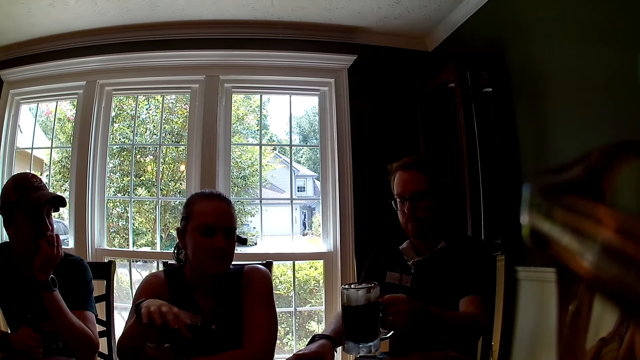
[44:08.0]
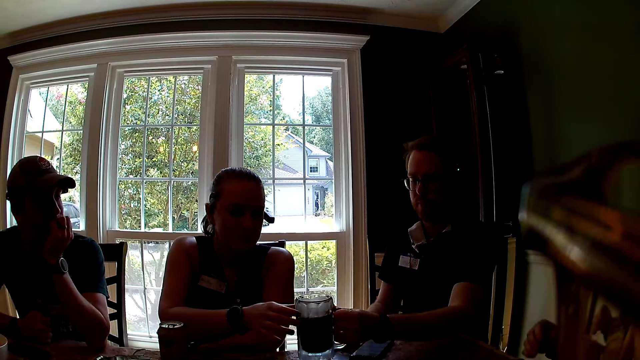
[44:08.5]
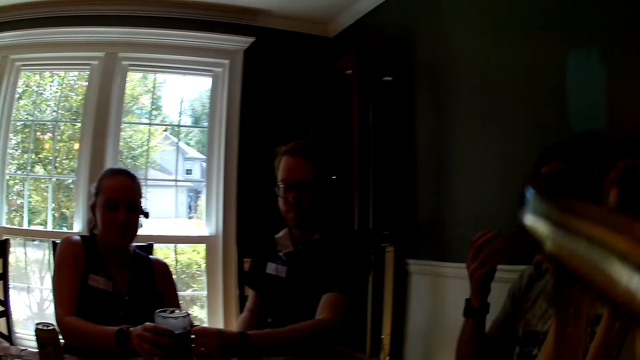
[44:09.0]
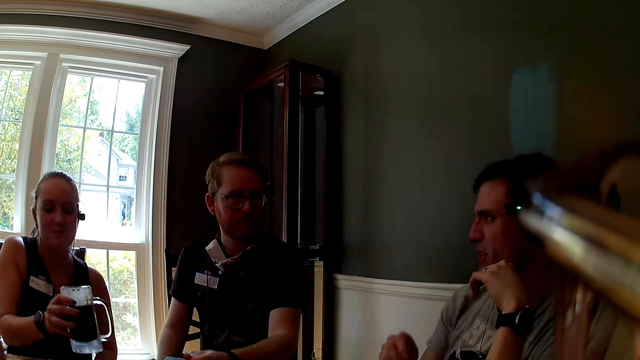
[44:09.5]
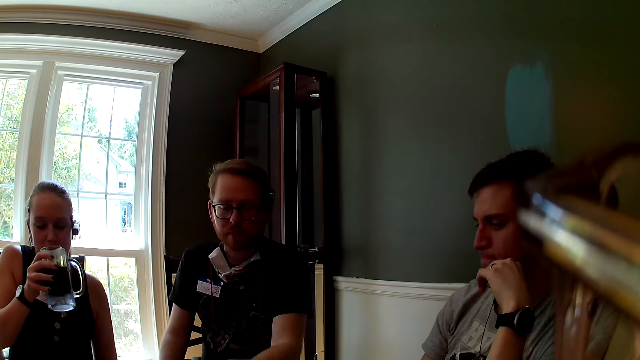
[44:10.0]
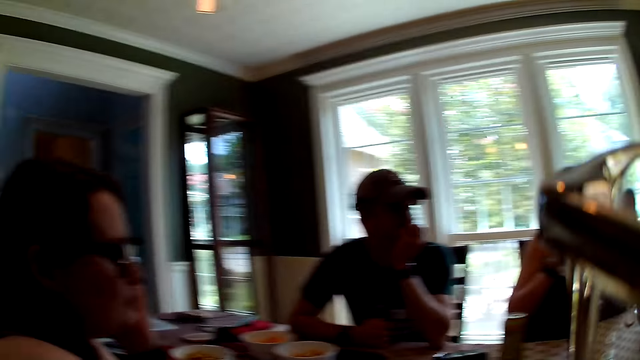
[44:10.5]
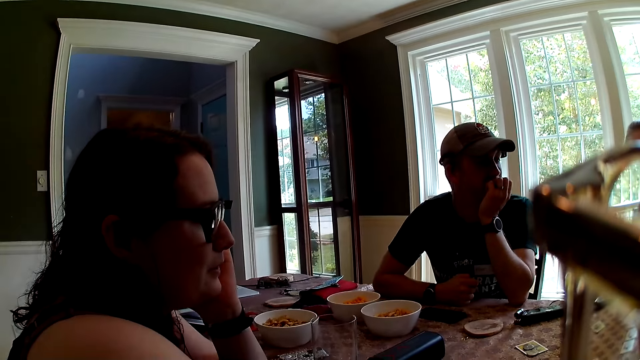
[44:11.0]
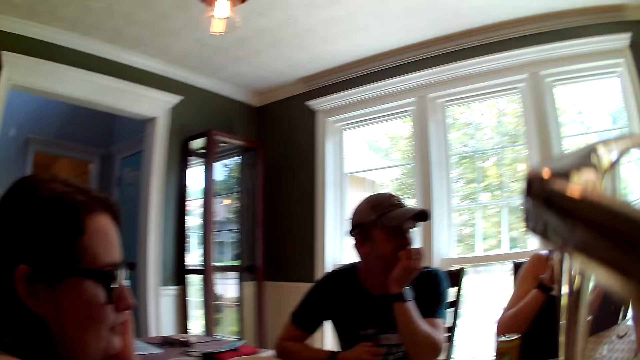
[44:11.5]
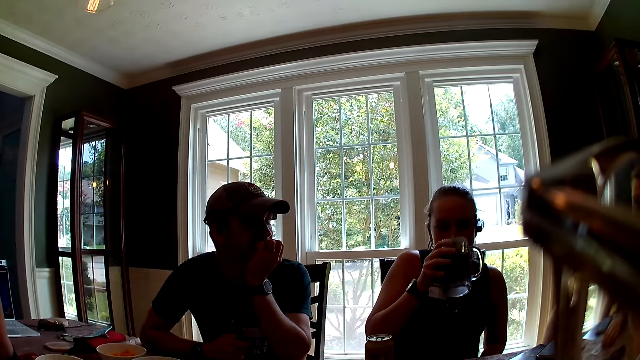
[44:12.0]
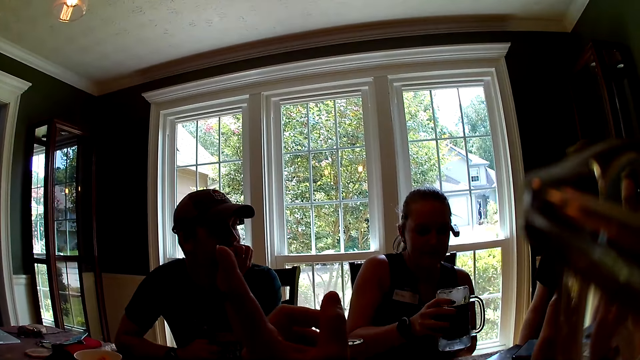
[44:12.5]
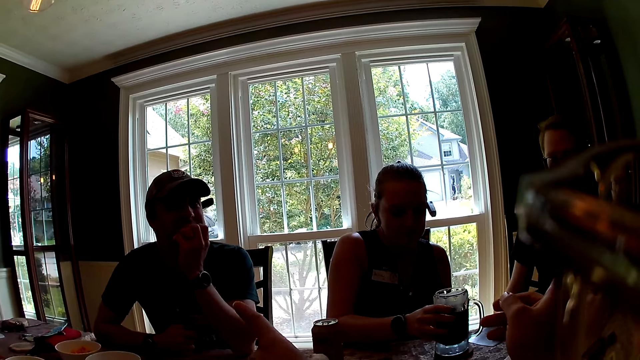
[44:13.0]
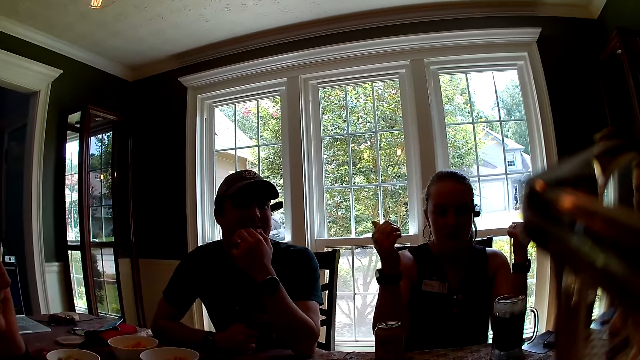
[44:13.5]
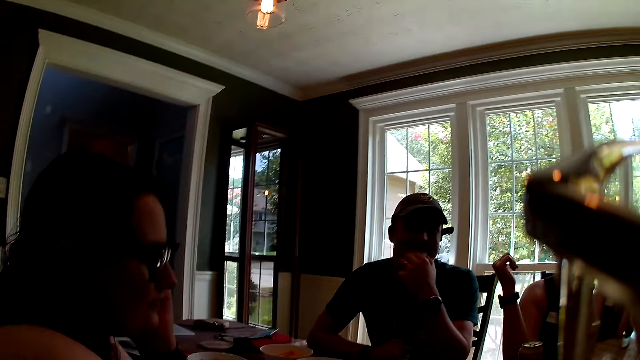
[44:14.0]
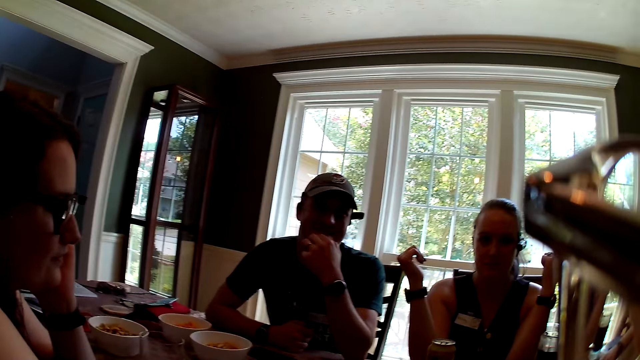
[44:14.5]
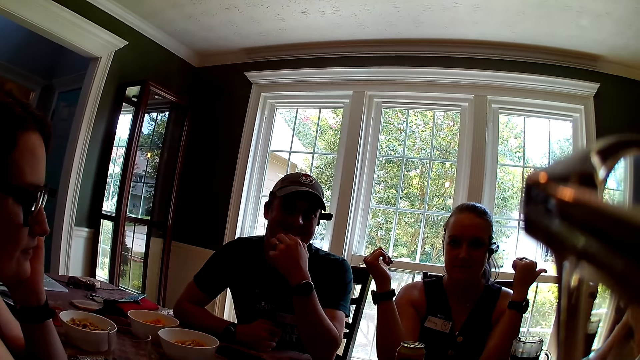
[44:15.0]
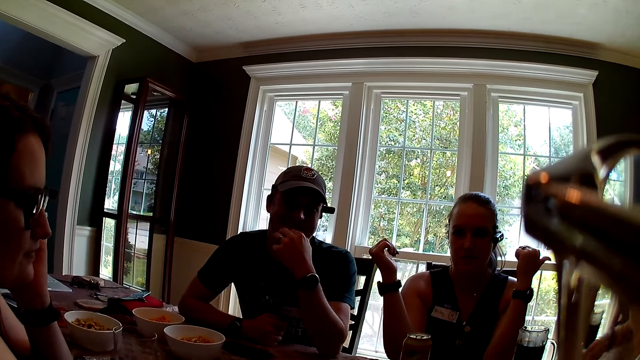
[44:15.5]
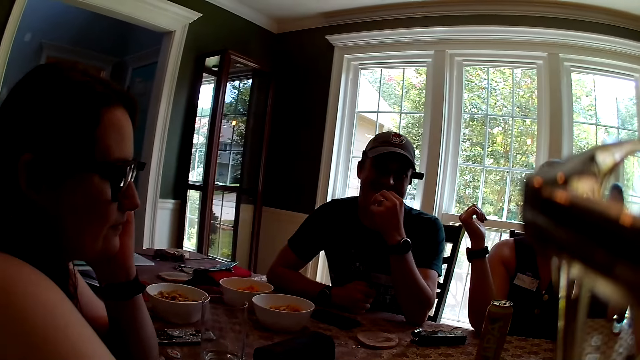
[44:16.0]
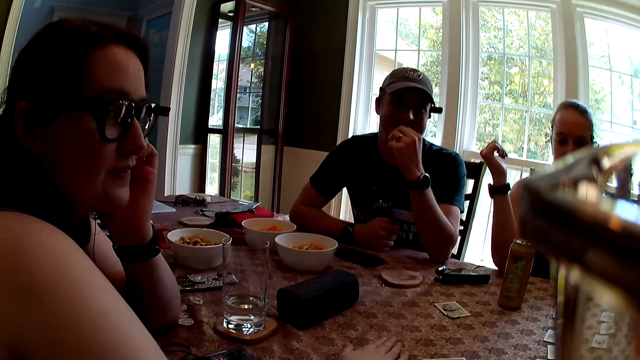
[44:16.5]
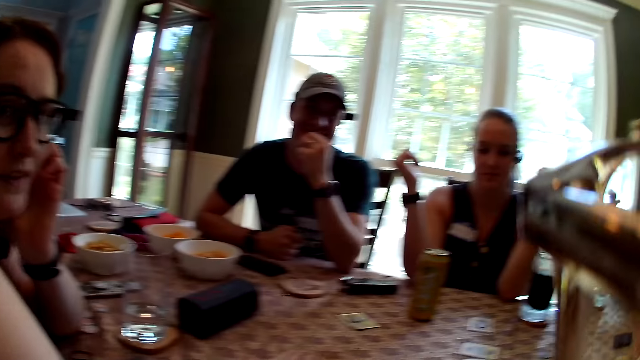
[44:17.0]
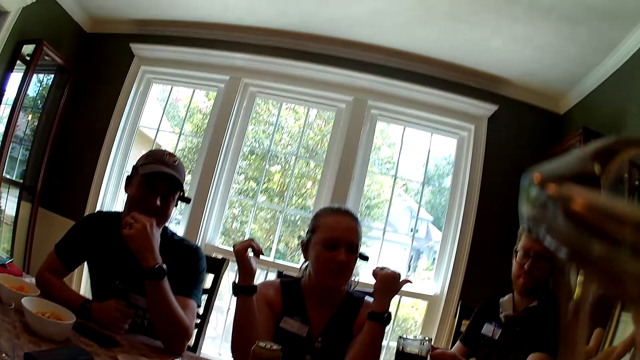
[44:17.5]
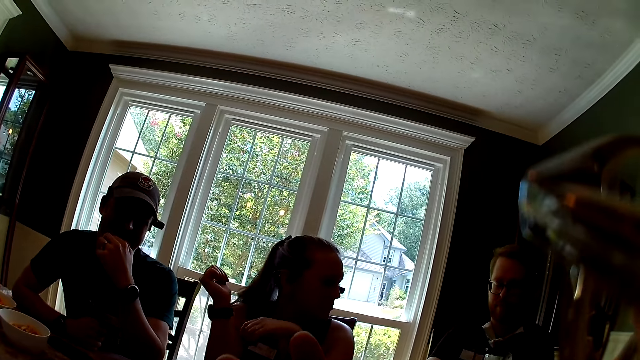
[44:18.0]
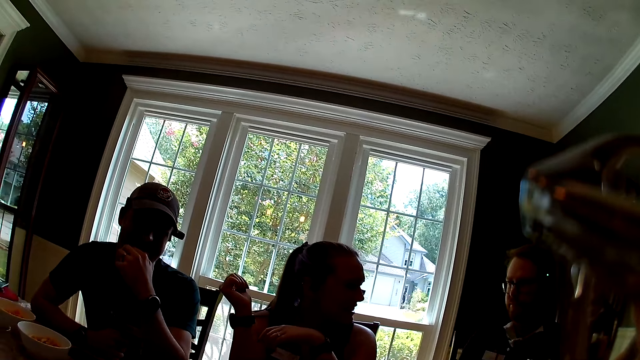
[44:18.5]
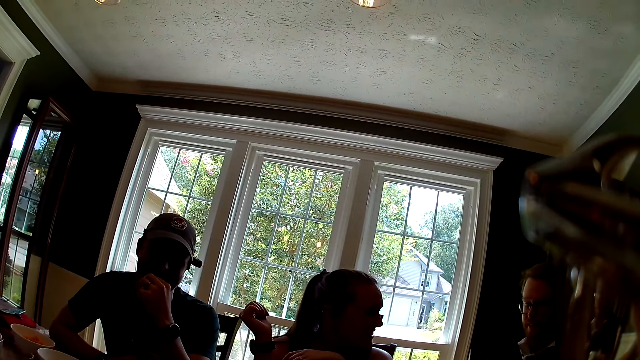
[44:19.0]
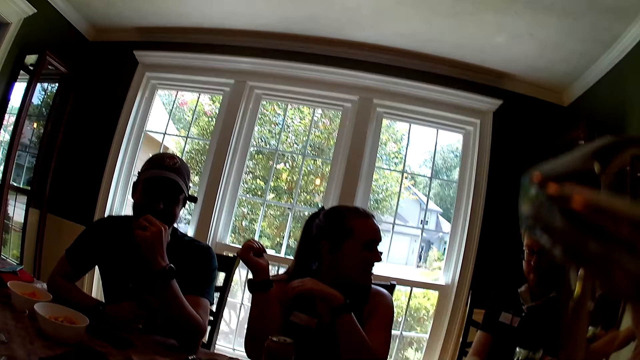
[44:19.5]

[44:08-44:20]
The man gives the cup of juice to the woman with his left hand. The woman drinks from the cup of juice in her right hand and places the cup of juice on the table.

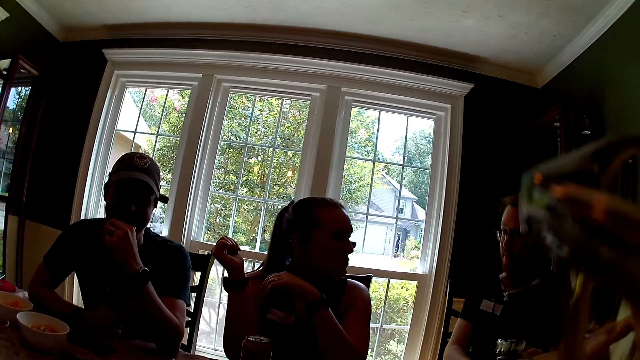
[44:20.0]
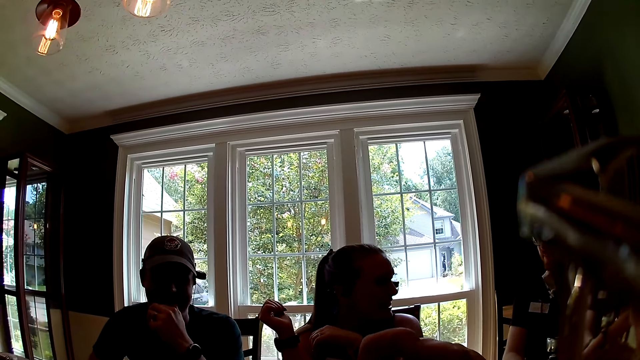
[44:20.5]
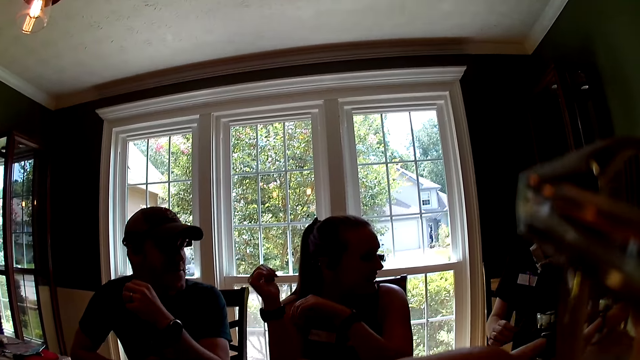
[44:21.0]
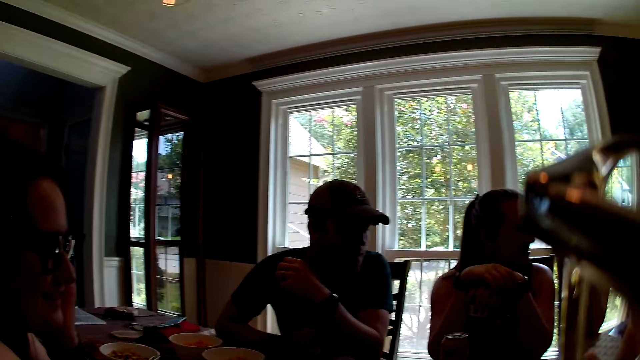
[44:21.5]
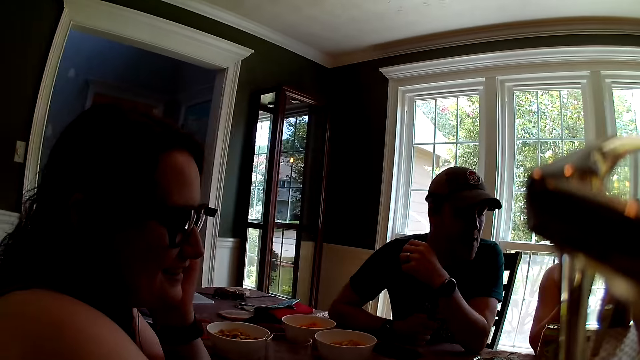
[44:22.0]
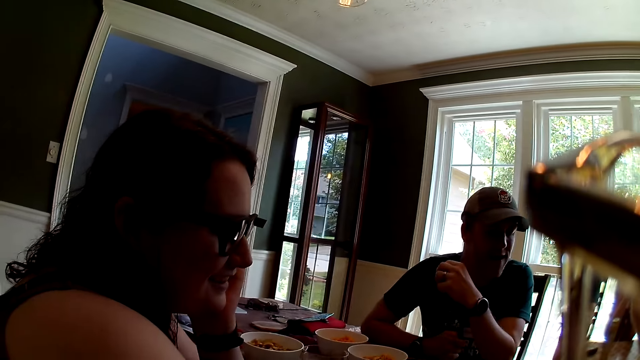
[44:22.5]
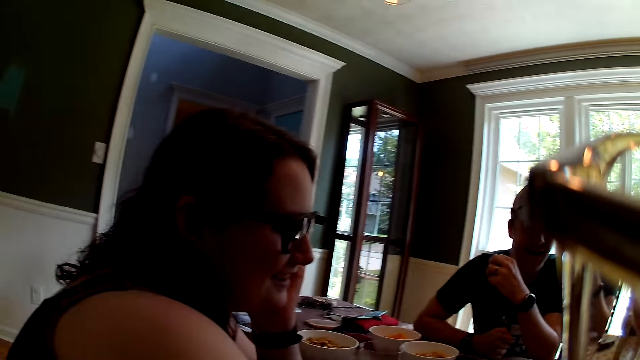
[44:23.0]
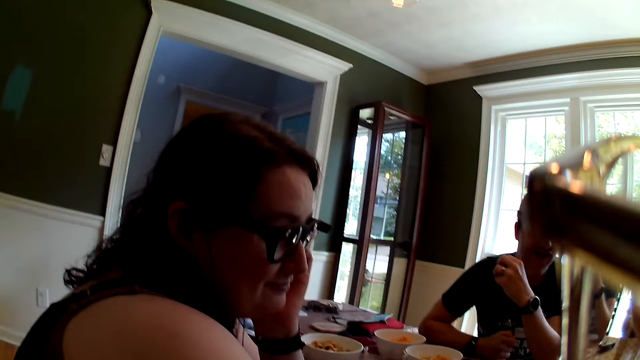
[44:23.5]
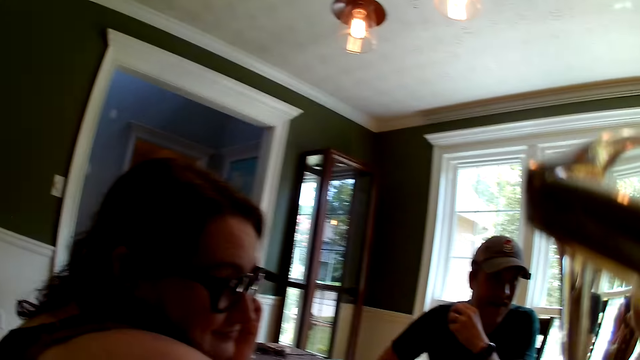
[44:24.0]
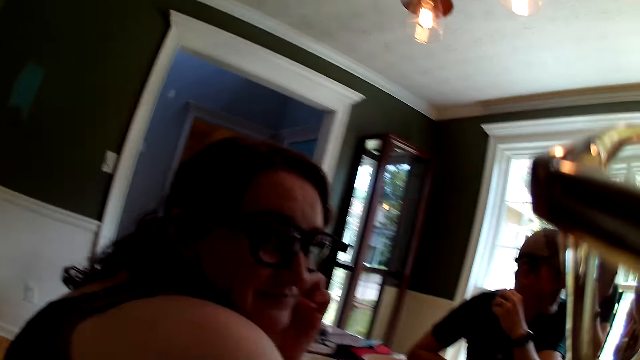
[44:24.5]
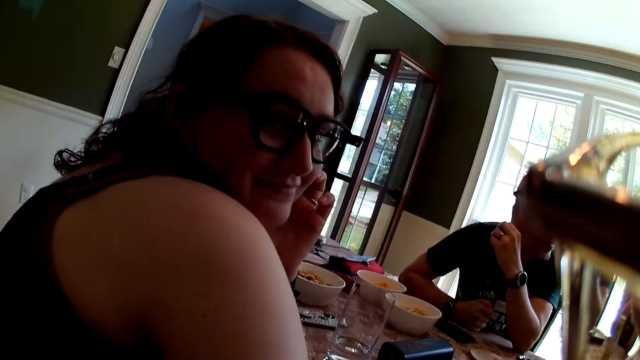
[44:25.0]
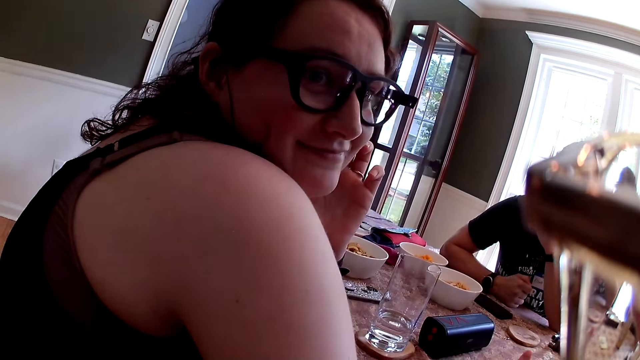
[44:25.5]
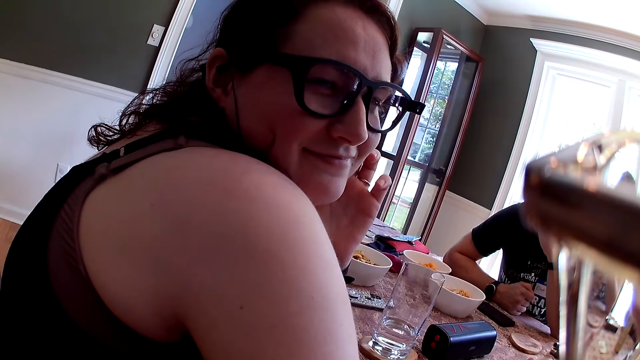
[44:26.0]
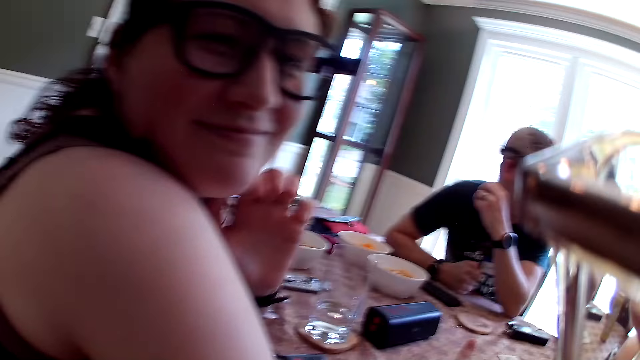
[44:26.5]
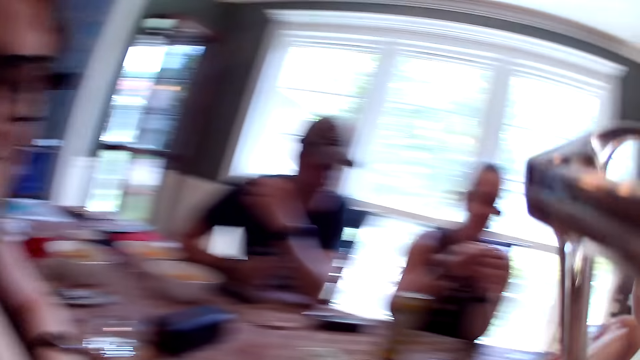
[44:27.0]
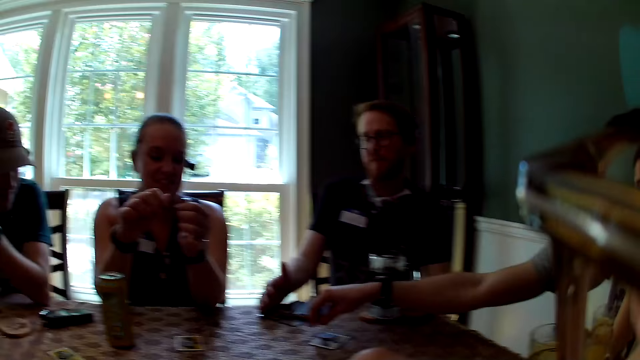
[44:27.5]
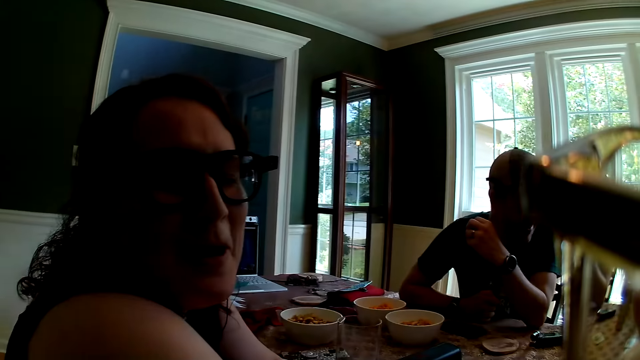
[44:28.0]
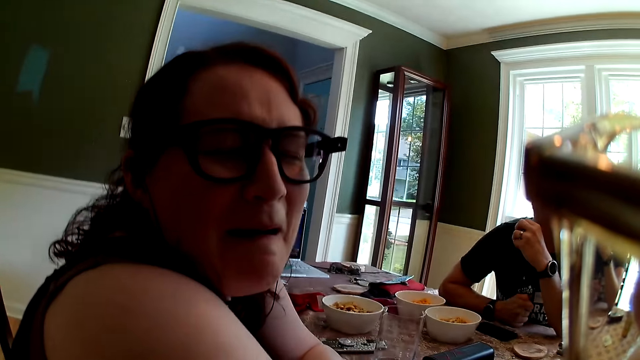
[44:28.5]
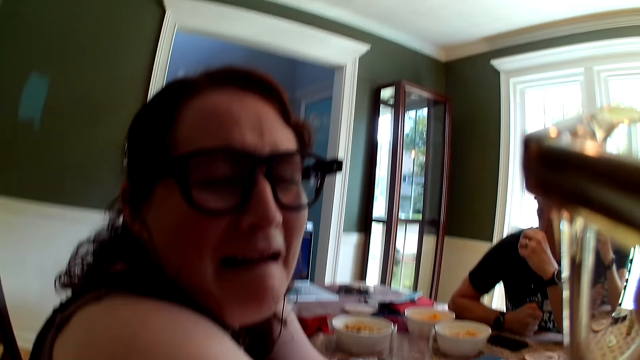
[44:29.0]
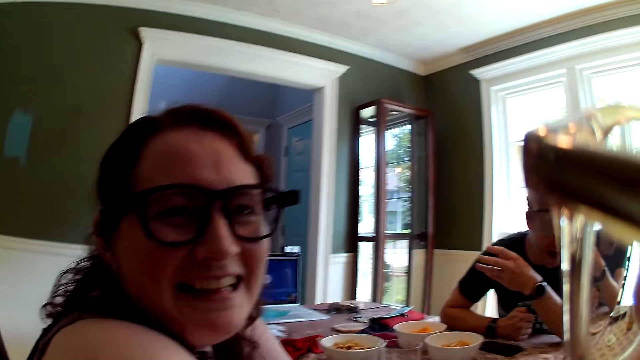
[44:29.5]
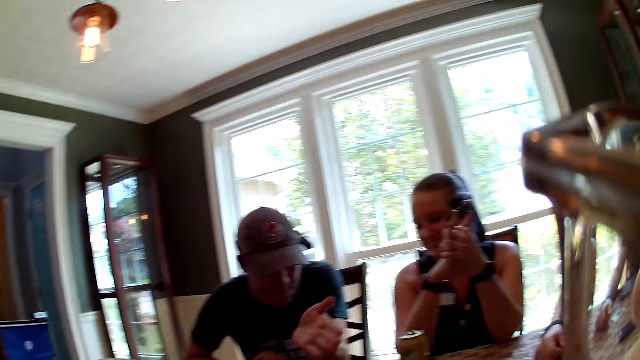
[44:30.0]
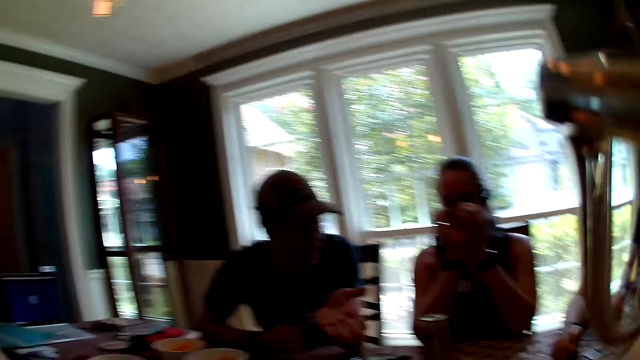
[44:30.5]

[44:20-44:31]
The camera wearer converses with the woman.
